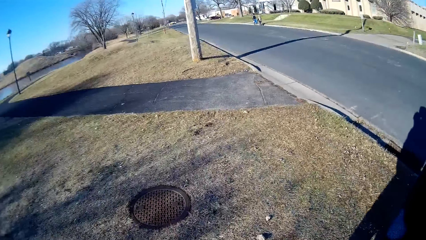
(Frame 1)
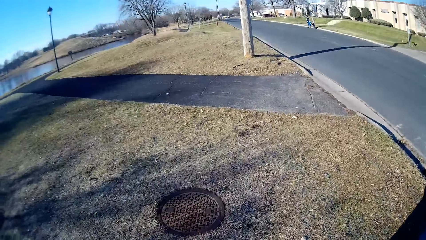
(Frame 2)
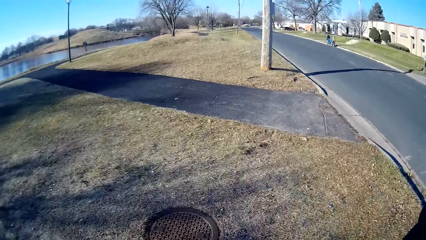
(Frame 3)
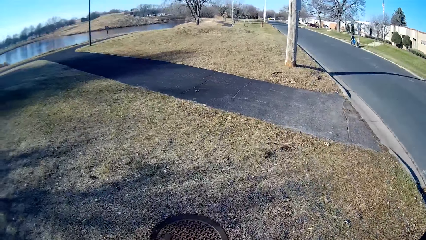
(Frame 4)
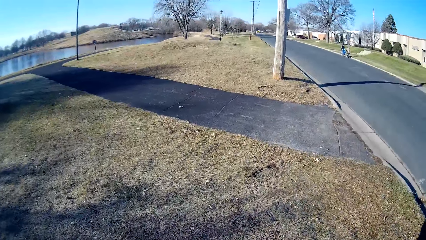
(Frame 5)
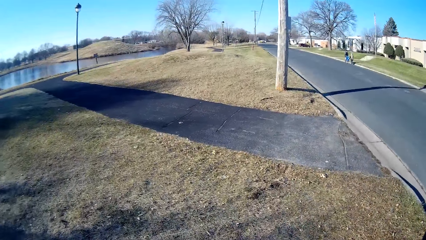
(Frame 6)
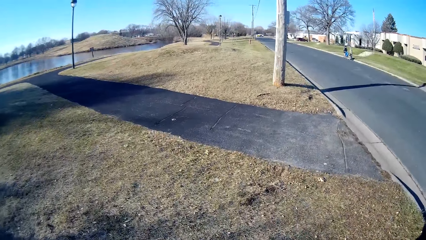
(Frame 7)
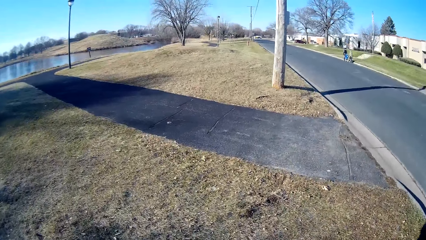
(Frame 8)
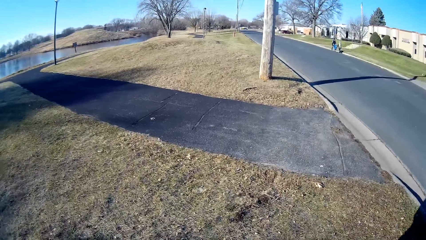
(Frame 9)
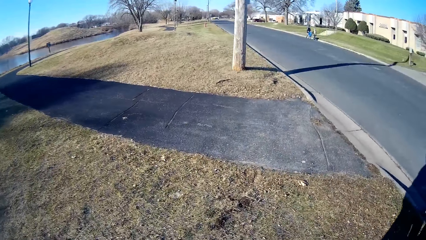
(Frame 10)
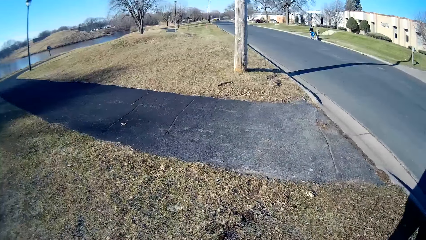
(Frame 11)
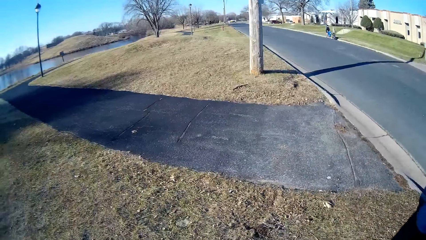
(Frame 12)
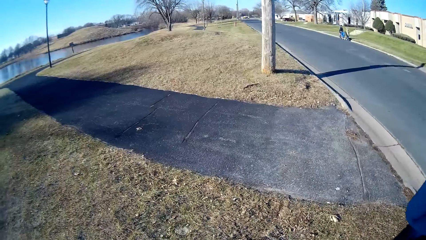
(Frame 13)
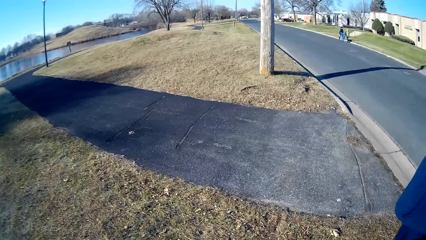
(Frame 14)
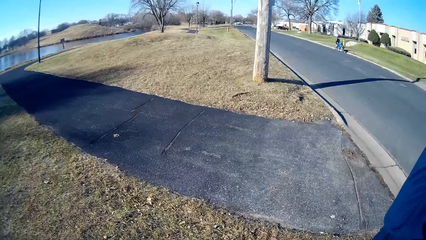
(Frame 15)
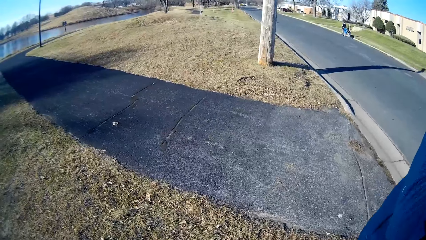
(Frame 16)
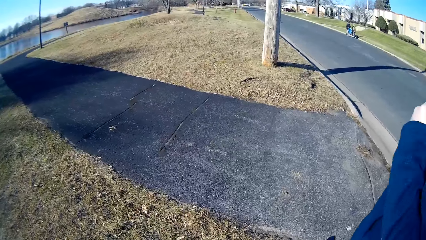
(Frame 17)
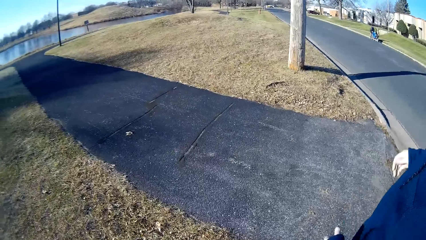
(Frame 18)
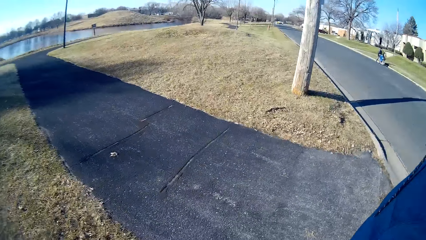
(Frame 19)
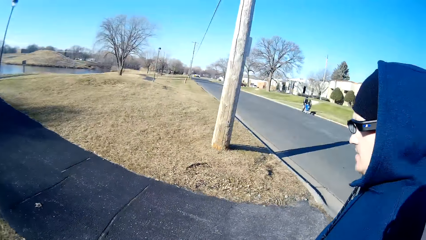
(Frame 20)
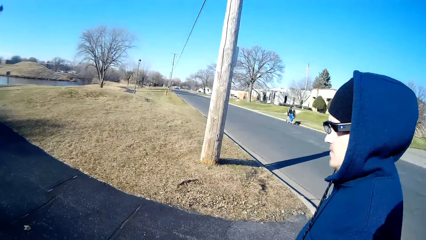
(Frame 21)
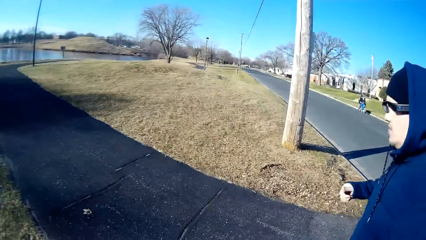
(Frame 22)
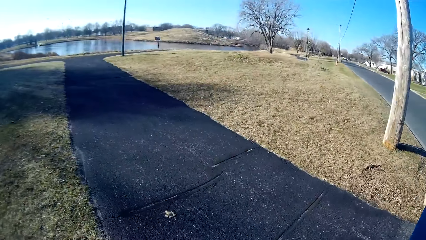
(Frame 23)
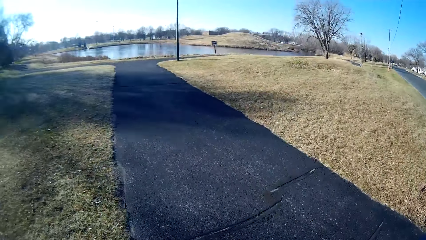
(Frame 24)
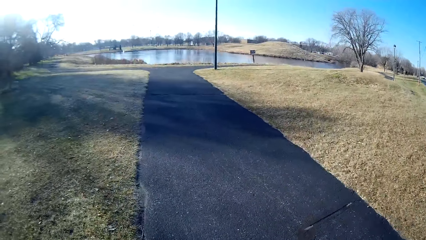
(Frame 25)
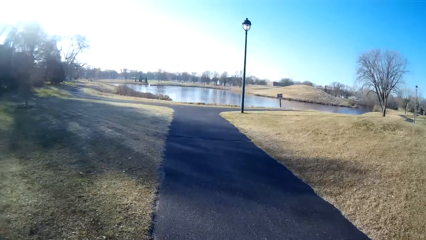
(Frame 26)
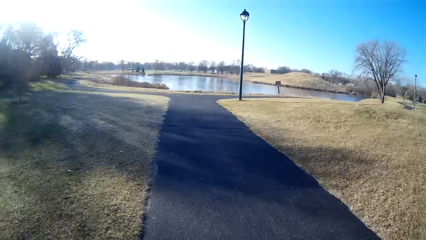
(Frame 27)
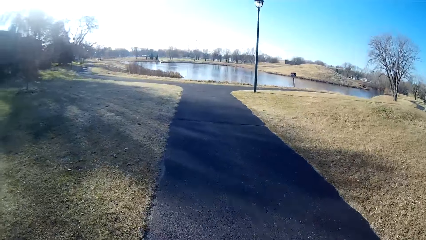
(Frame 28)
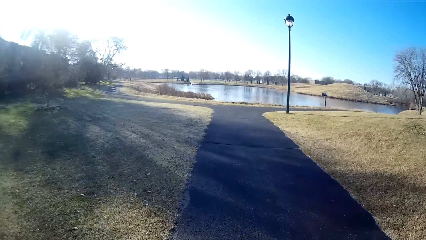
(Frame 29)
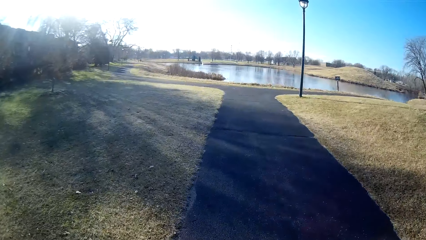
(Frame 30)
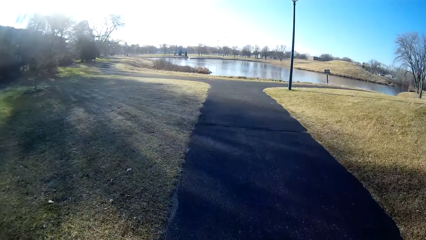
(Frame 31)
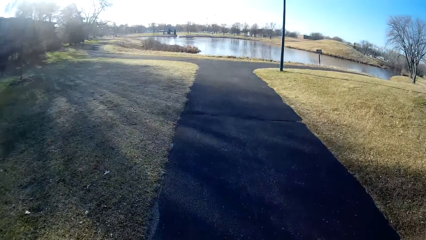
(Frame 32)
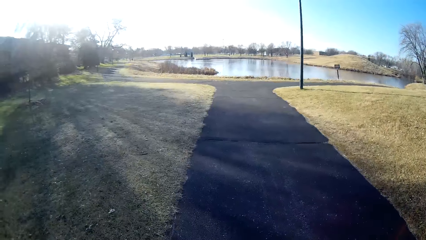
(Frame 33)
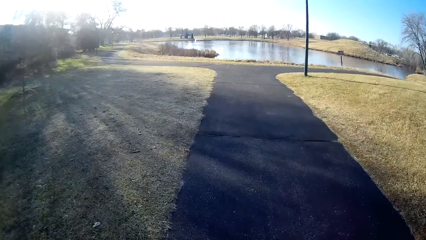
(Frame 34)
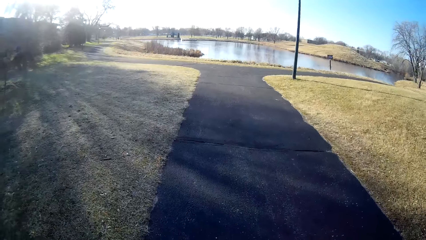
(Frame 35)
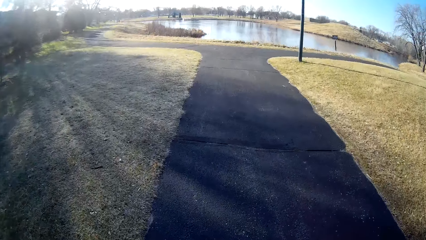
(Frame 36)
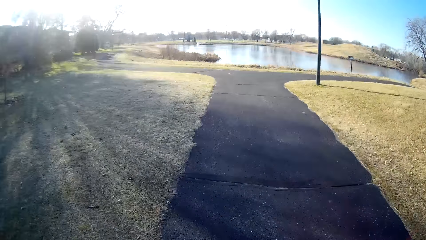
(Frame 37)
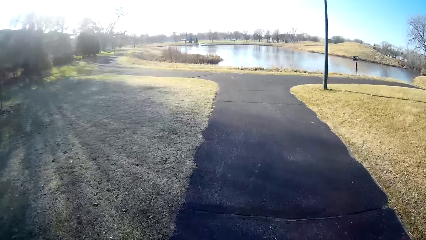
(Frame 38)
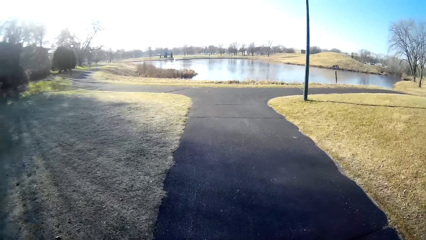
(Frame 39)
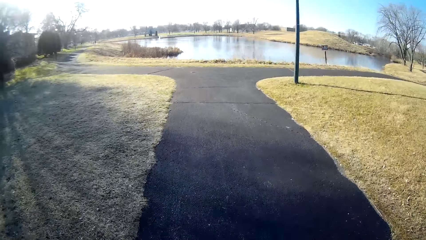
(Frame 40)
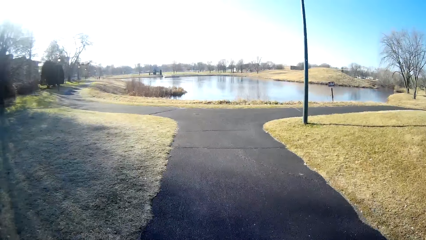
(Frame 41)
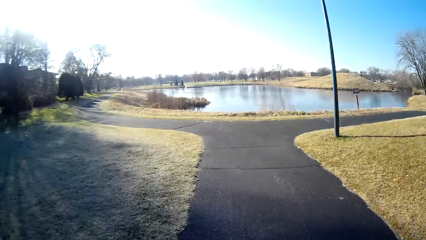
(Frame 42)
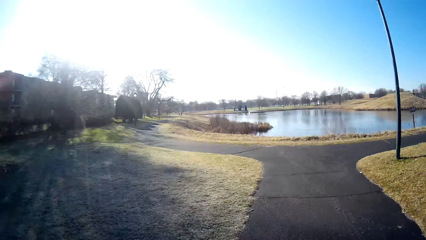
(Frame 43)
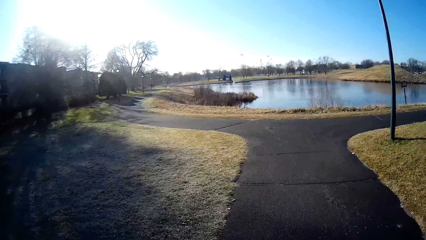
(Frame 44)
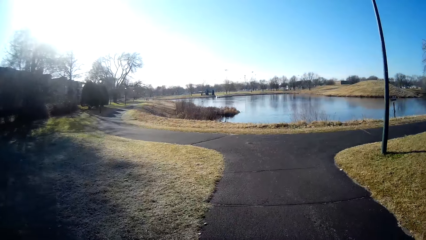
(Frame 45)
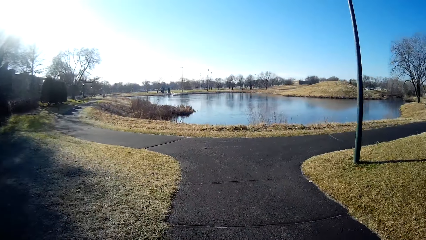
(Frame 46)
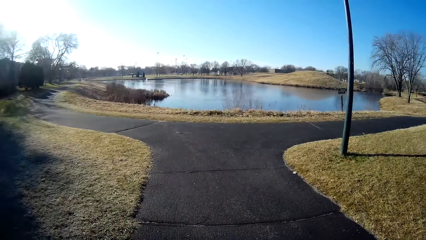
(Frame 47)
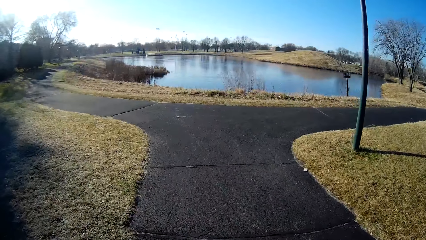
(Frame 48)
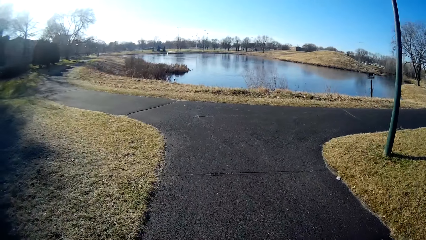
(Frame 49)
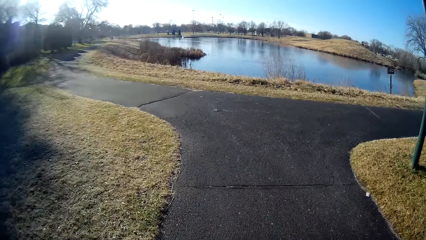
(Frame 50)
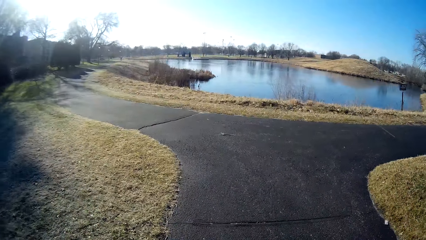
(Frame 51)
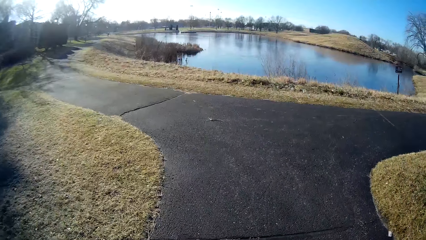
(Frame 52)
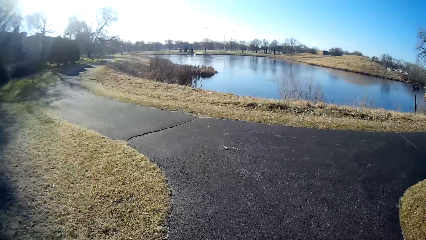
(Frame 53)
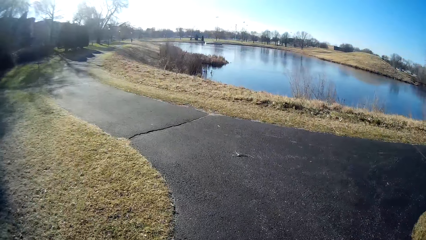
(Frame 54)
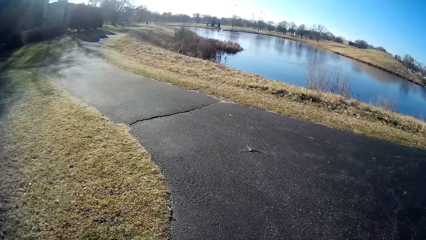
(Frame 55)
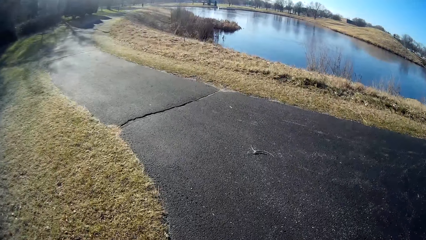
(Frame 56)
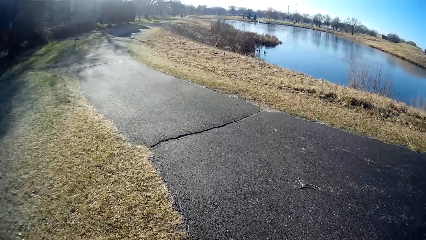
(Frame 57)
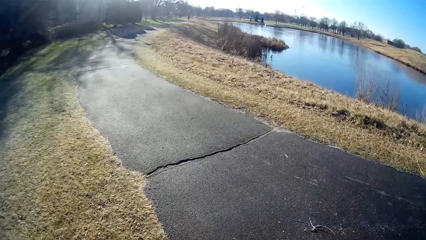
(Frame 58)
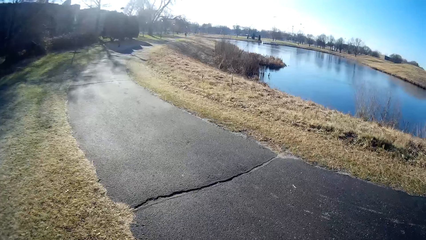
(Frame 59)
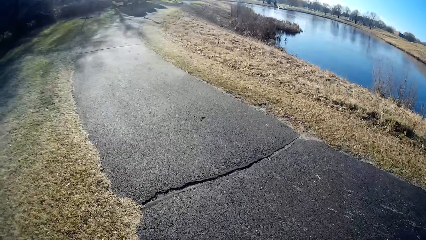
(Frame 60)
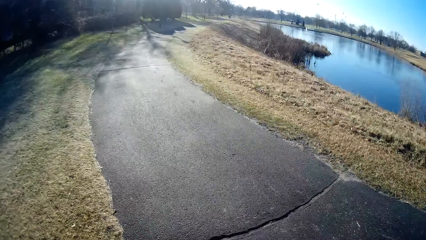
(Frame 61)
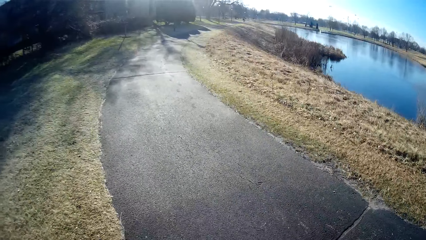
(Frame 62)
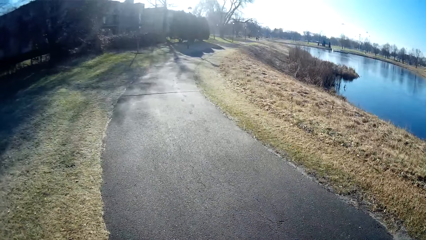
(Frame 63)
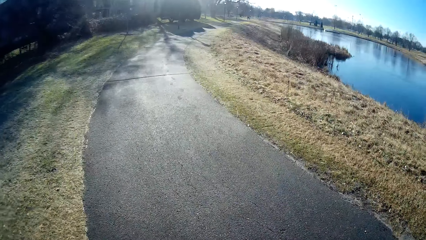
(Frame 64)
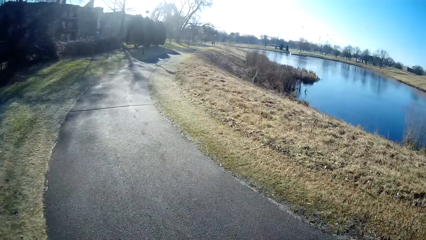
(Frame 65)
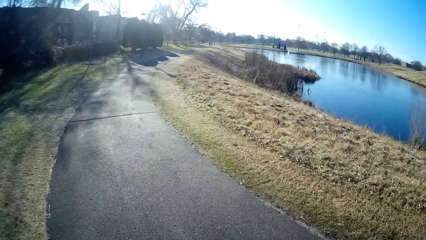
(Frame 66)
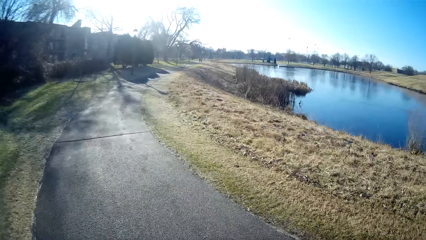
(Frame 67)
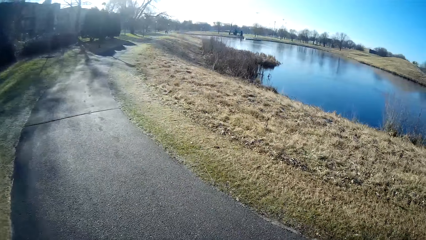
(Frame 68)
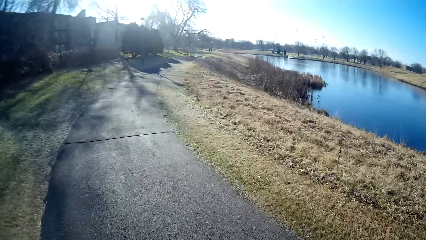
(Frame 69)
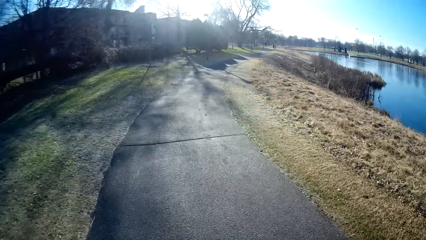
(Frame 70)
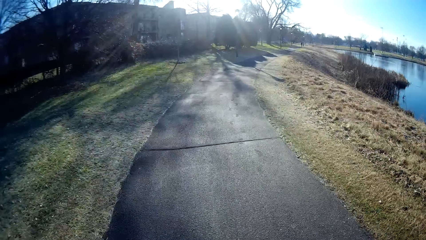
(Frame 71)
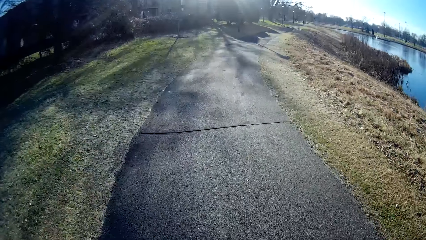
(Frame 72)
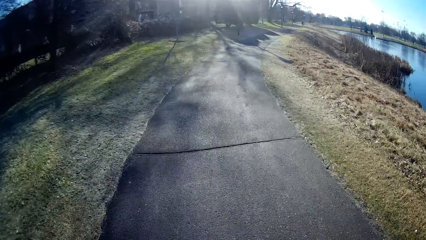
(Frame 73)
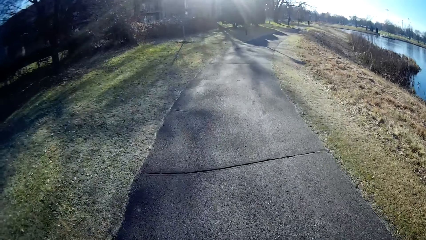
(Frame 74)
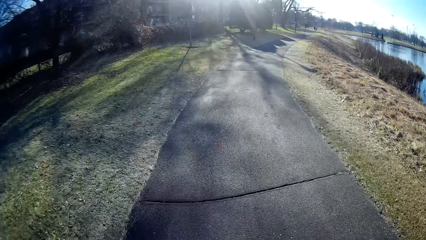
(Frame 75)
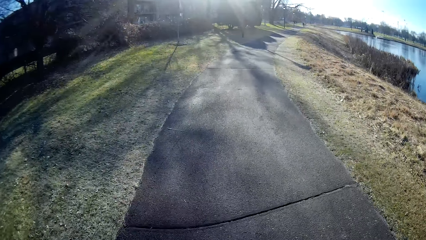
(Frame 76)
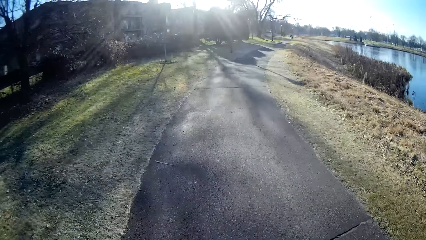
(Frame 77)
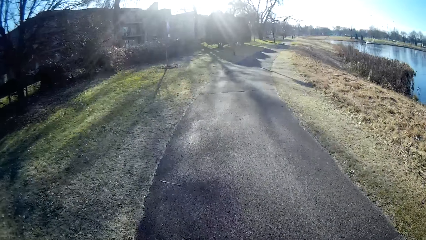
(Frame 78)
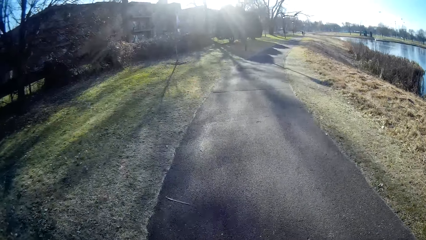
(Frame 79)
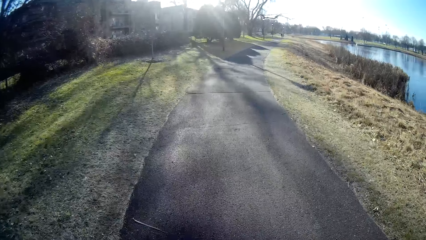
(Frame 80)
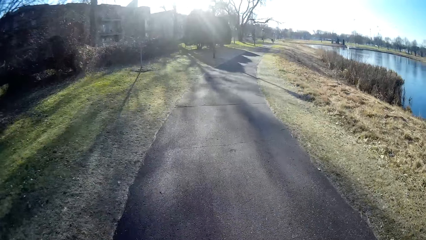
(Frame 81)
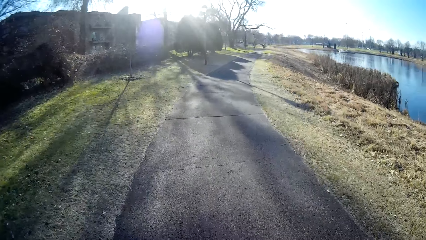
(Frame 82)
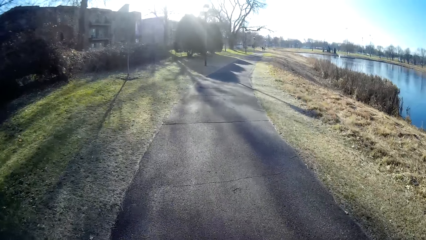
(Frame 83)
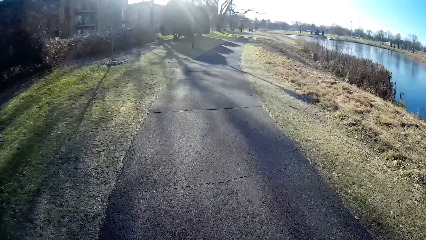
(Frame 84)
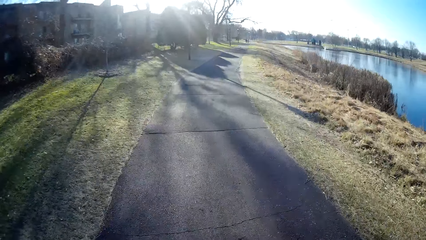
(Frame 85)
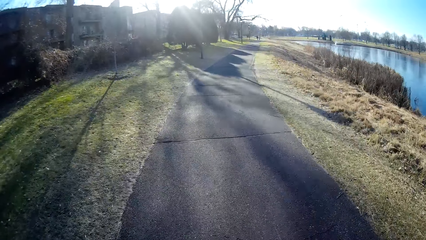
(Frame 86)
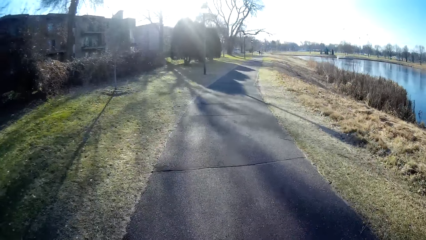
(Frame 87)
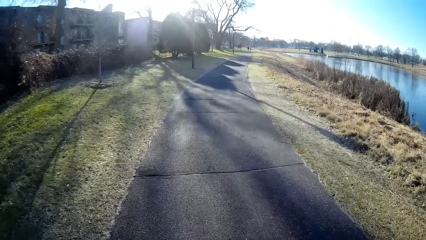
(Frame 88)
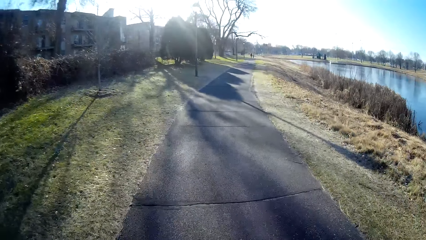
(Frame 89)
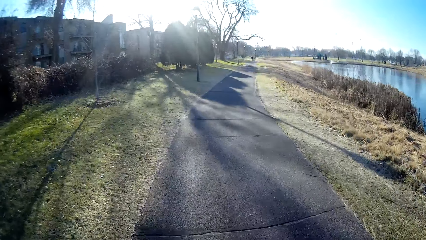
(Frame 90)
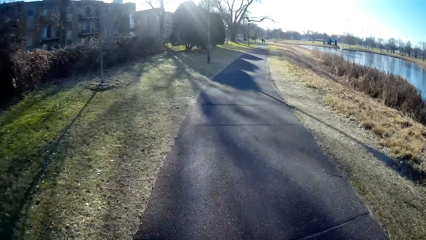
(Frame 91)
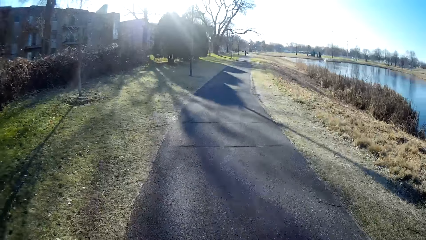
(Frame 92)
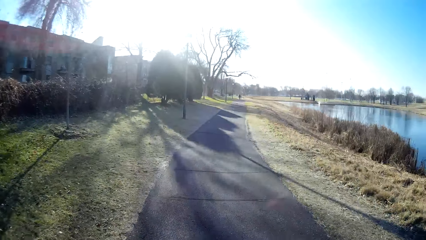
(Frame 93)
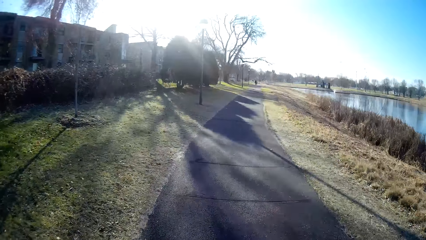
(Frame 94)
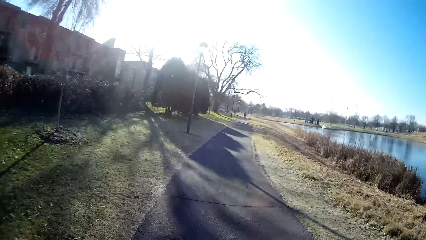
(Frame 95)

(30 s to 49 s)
The person lowers hands. The camera wearer turns left. They jog on the tarmac path. They walk on the road. They converse with the person. They turn left. The person converses with the camera wearer.
